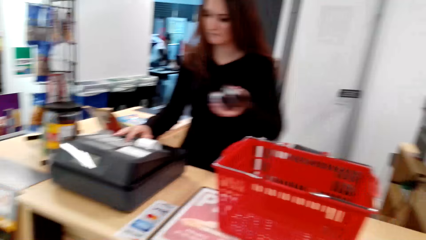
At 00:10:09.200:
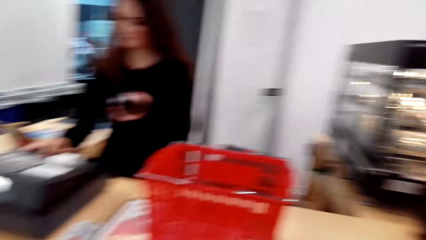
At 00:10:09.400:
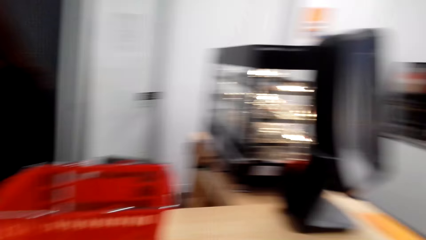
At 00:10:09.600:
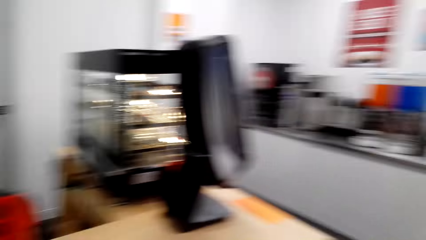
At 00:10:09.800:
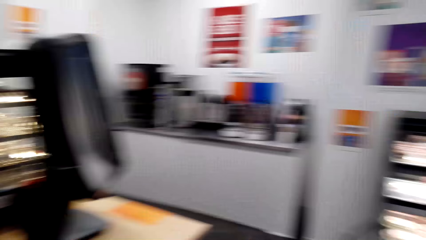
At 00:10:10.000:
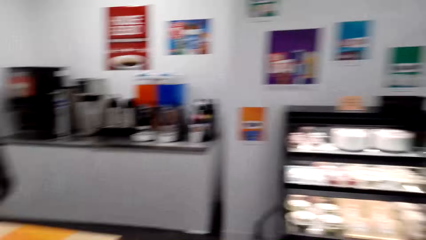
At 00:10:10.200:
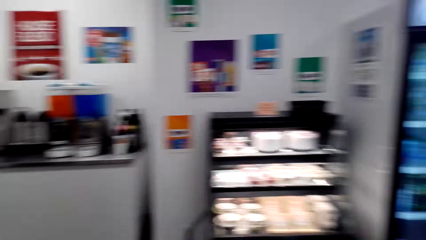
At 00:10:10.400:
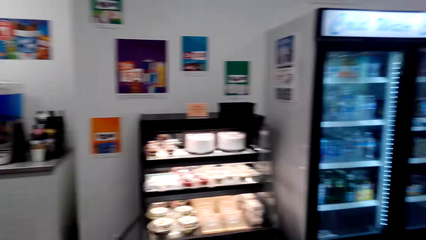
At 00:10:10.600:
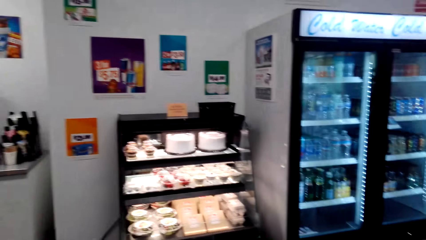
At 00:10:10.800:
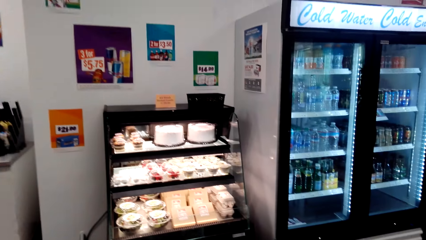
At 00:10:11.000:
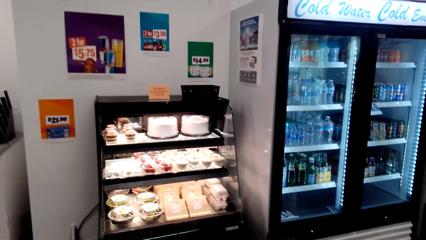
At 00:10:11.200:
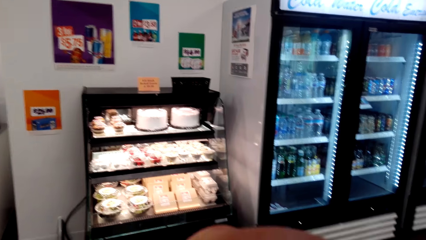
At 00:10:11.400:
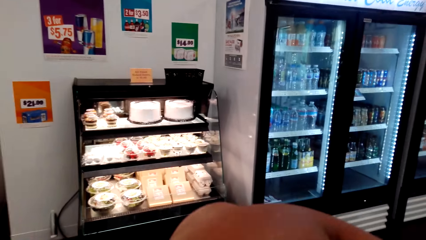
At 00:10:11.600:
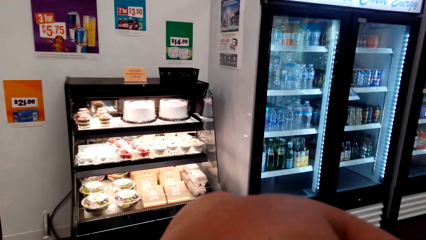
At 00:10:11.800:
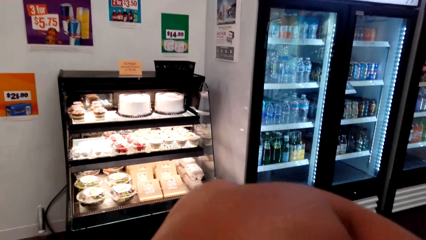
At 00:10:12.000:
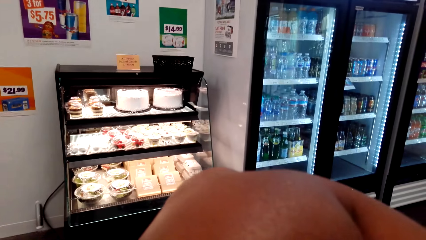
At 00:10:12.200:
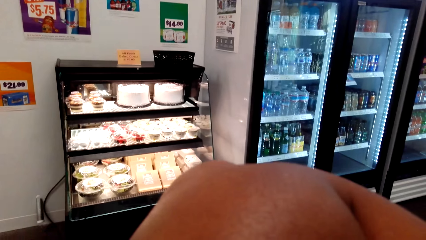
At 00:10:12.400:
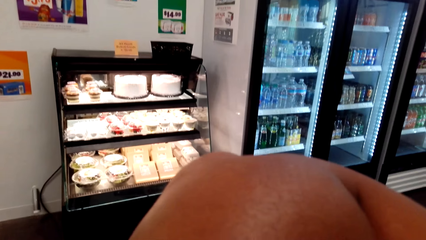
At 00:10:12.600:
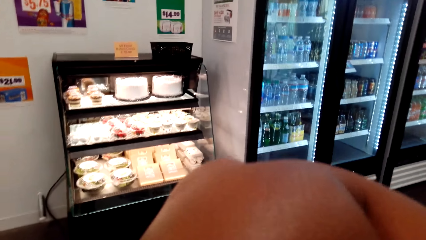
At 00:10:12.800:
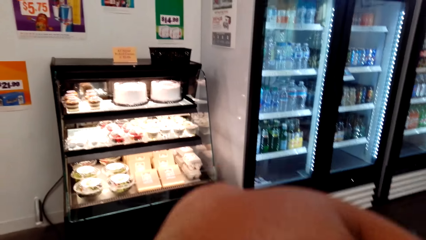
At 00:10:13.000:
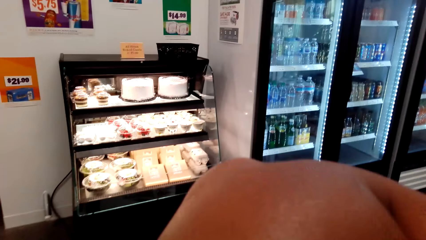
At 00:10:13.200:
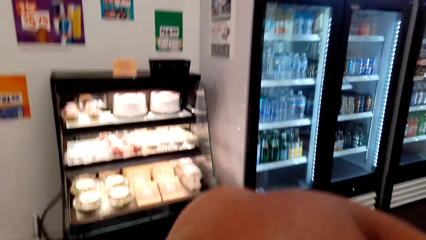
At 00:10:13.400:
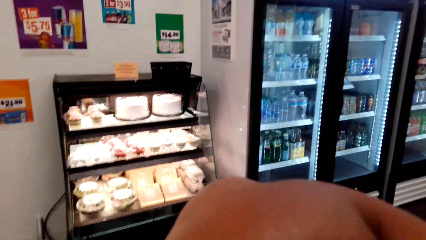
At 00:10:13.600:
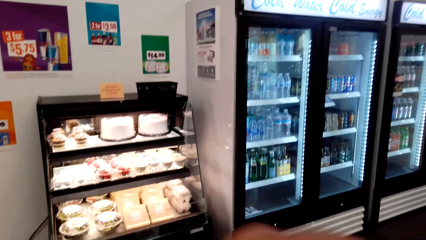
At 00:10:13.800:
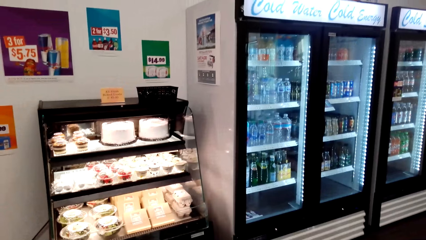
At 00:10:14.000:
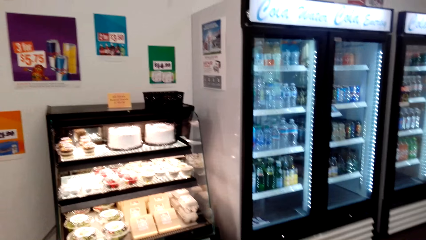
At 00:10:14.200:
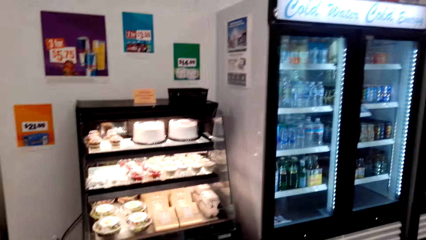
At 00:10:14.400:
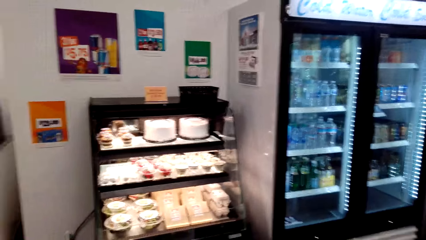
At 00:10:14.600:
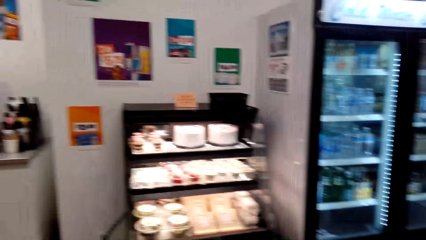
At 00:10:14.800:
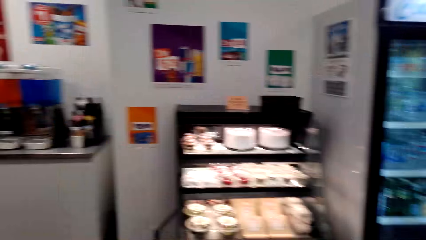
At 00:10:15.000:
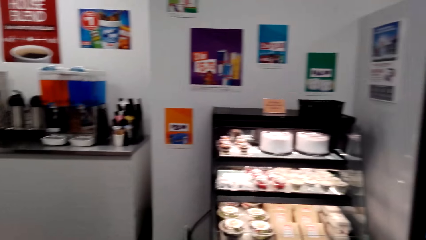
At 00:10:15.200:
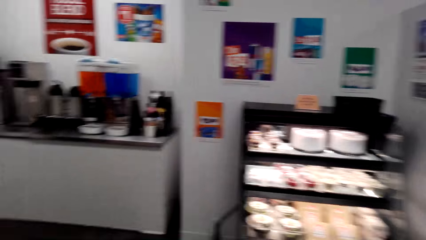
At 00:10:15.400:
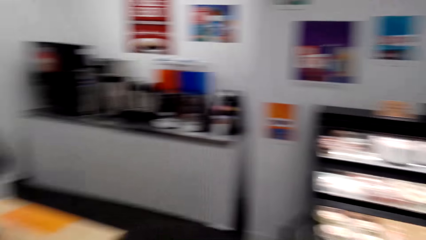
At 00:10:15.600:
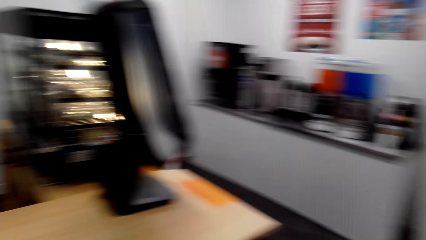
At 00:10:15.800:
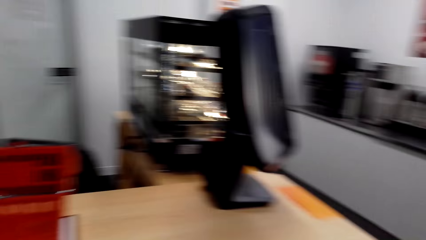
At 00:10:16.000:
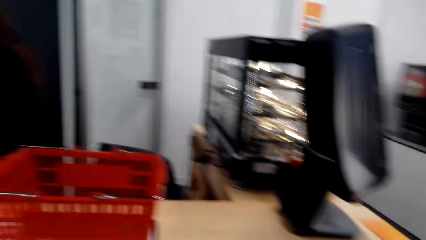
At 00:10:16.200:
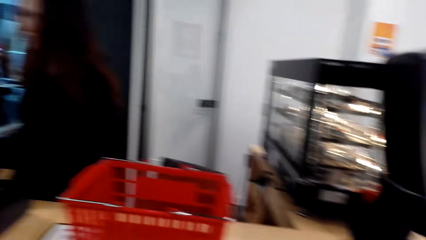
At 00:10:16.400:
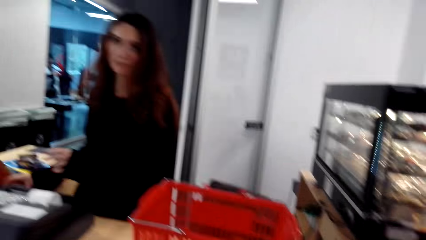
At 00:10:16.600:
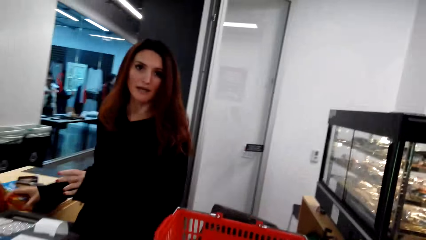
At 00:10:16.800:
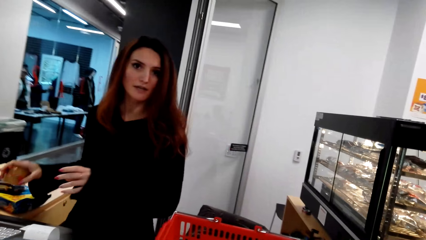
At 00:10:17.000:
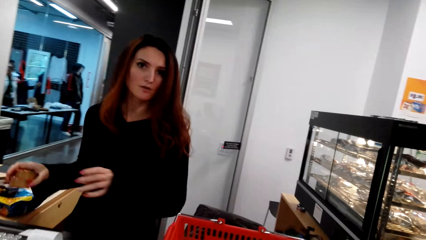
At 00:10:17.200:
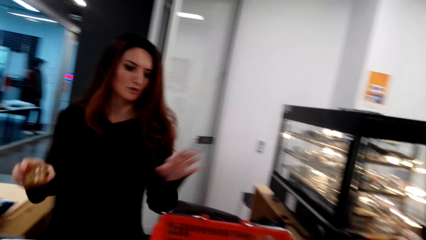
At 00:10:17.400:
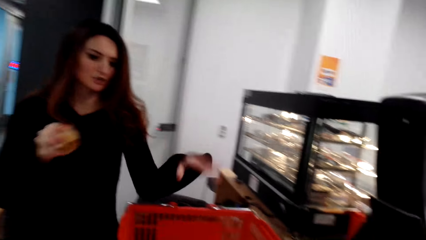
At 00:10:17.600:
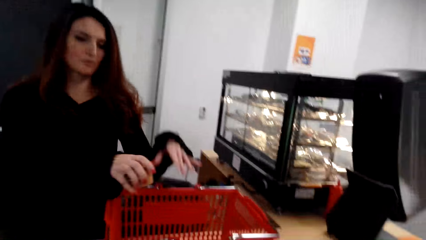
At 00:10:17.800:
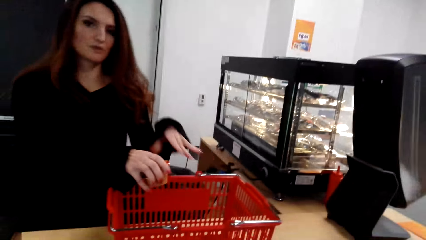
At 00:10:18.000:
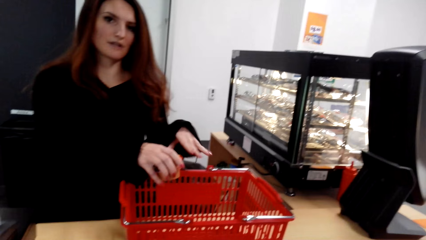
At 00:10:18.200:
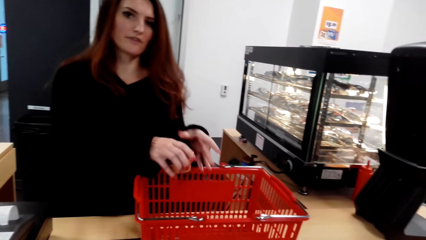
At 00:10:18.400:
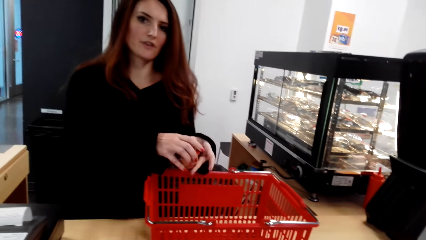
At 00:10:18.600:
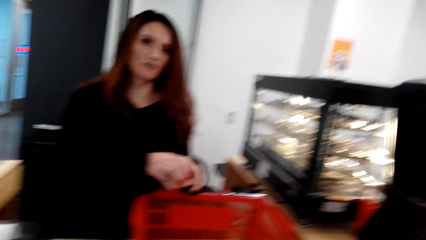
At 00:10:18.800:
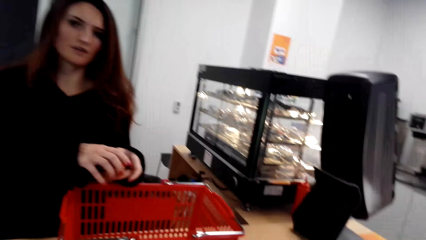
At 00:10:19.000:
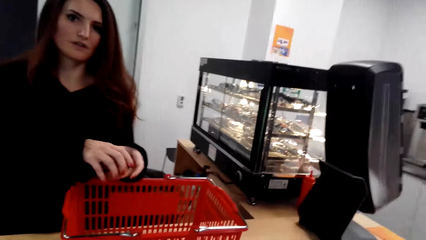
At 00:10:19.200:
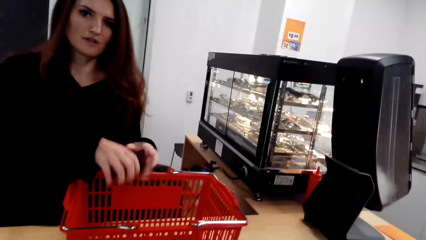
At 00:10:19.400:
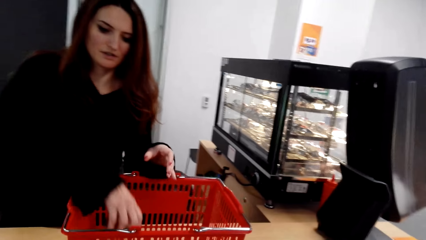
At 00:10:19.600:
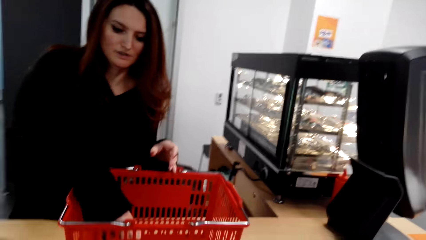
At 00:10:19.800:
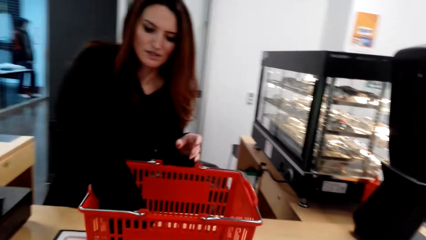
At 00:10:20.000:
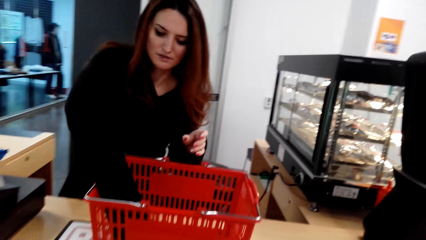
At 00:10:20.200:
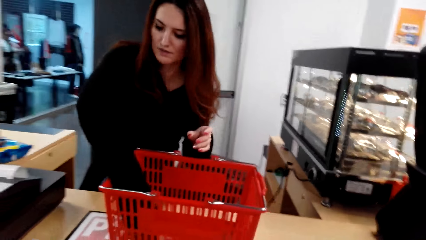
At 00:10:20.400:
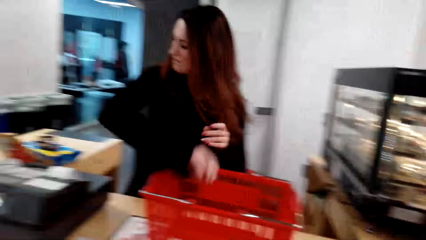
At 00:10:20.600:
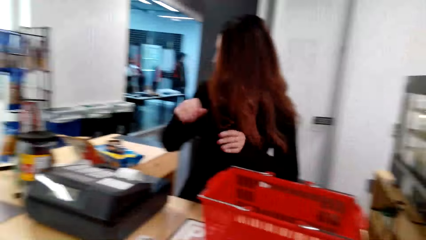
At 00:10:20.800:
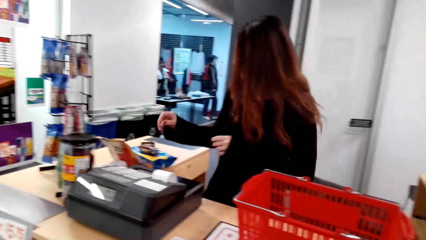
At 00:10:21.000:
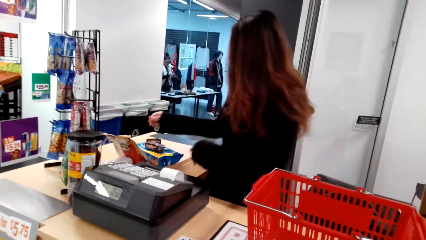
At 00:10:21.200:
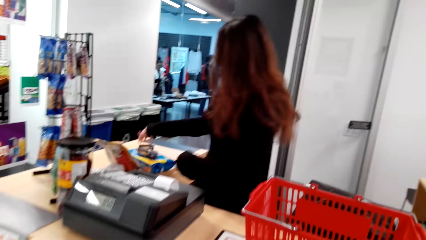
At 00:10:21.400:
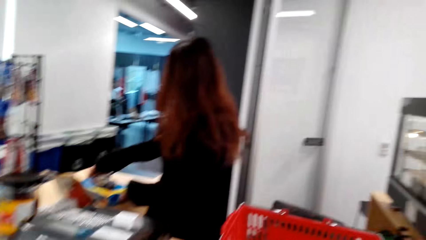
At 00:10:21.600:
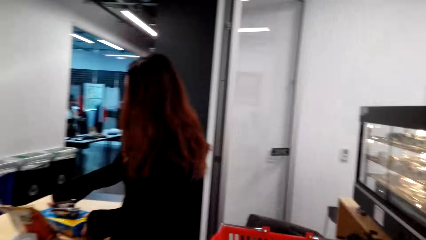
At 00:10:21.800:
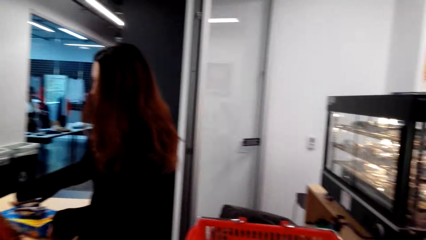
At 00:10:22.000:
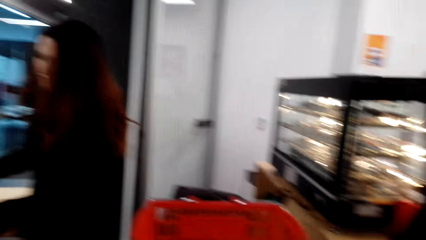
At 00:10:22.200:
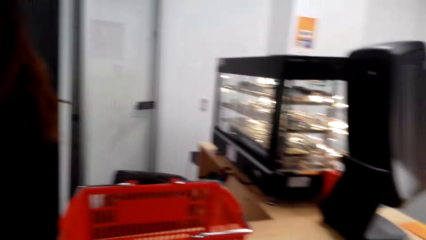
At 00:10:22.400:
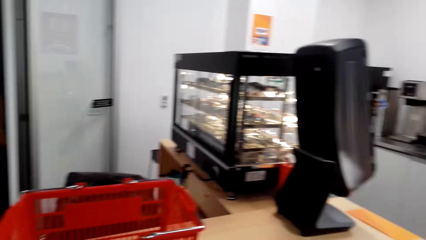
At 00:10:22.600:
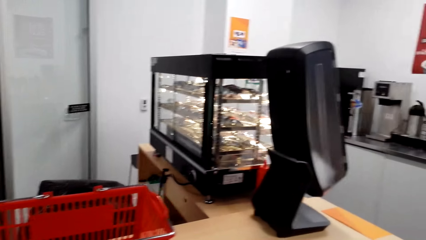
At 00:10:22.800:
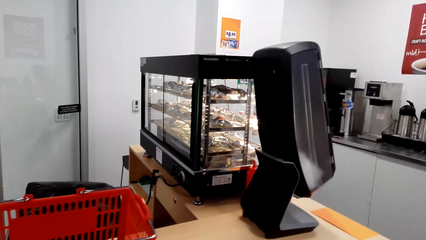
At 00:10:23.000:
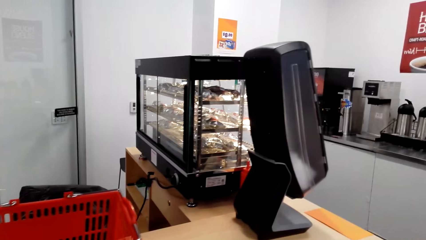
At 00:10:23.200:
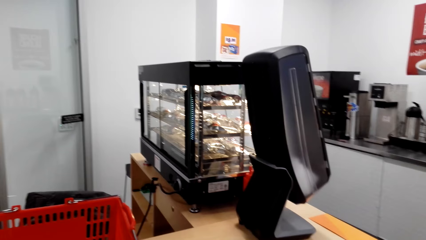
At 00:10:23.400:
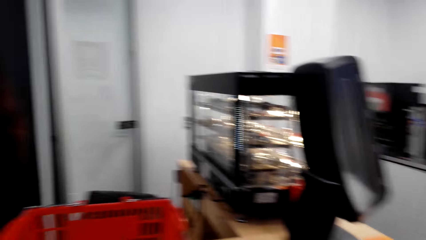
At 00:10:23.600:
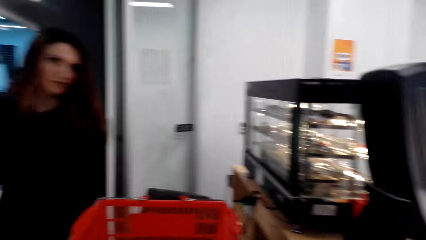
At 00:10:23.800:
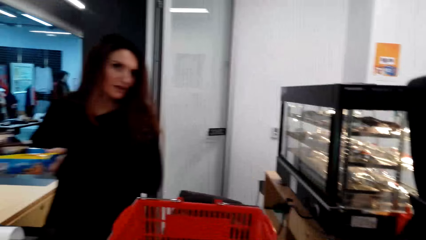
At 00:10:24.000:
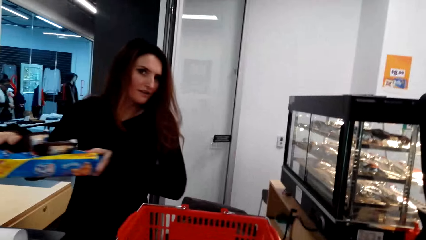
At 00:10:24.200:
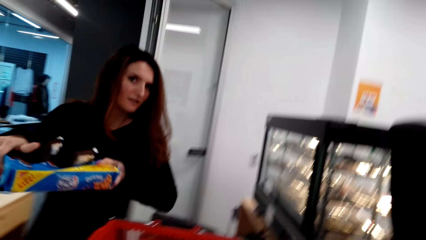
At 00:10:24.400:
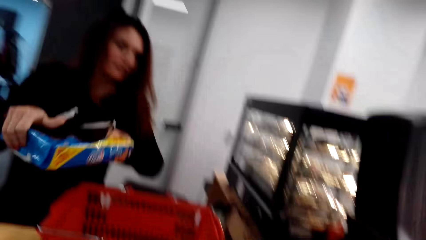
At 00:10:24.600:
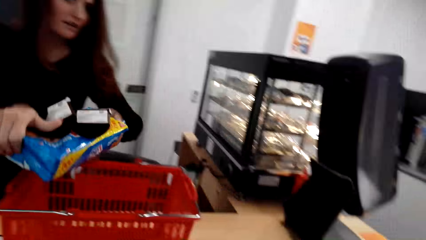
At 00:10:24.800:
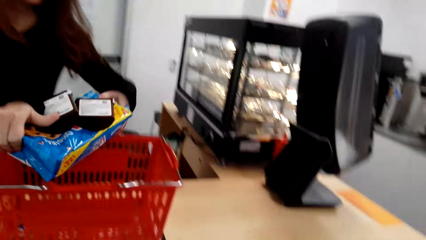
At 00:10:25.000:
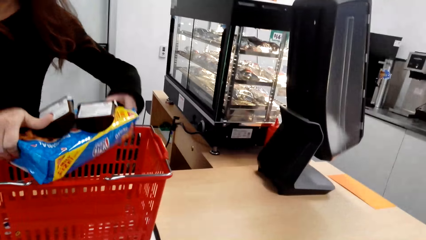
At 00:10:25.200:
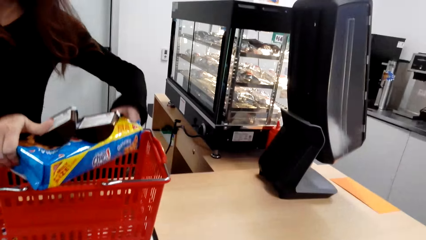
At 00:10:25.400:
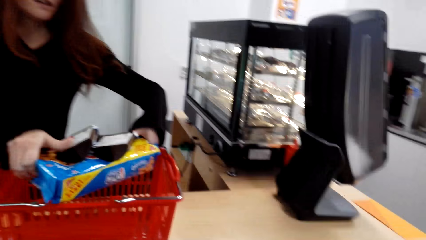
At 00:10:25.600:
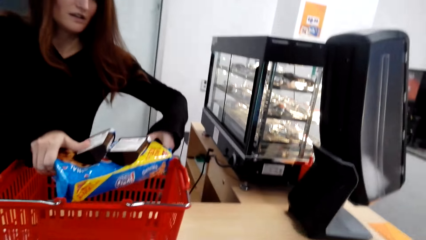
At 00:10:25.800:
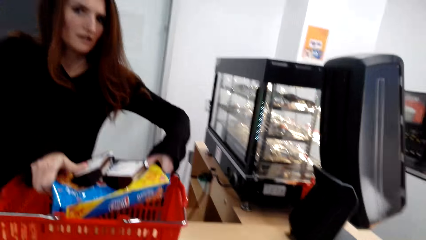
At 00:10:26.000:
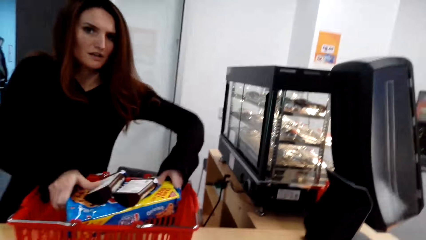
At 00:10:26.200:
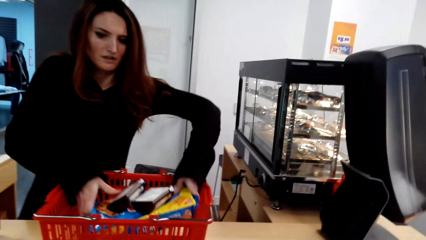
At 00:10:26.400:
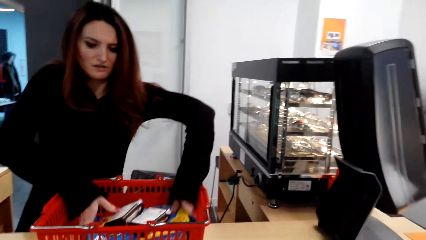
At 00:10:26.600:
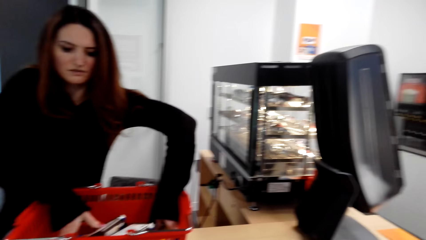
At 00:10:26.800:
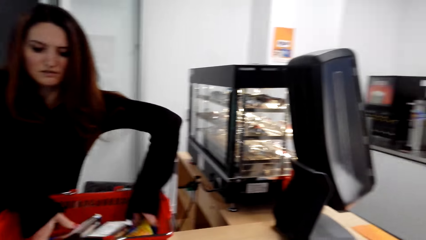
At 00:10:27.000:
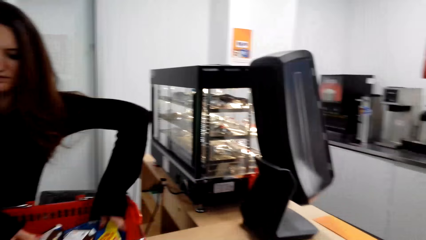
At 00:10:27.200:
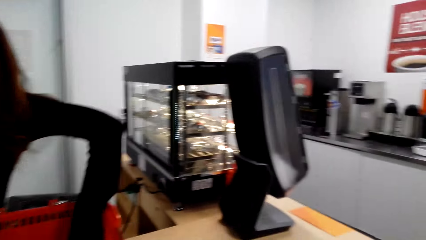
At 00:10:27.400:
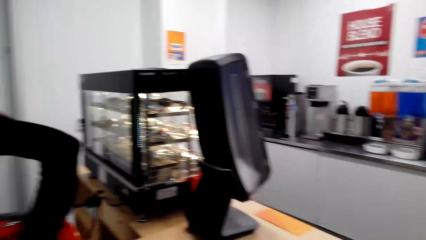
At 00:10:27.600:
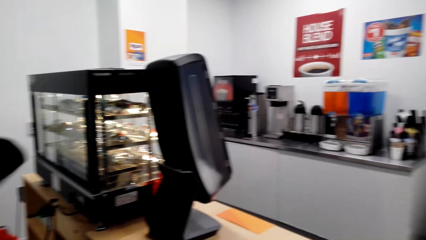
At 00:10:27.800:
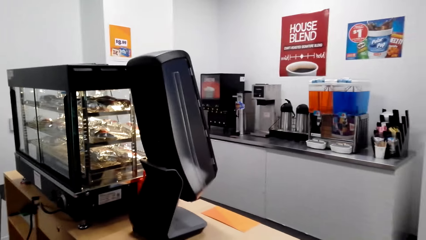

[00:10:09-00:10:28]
A lady picks up something. The camera wearer looks around. They cough with the hand on the mouth, raise a hand, and look around. The lady converses with the camera wearer. The lady swings a hand, puts the goods in the basket, carries something, and places something in the basket.
